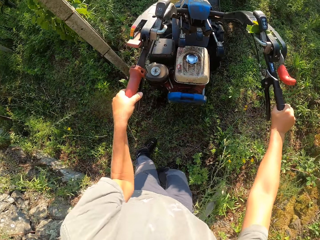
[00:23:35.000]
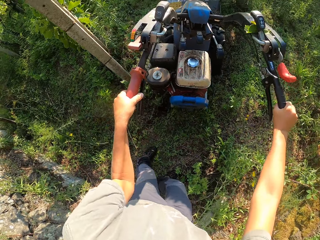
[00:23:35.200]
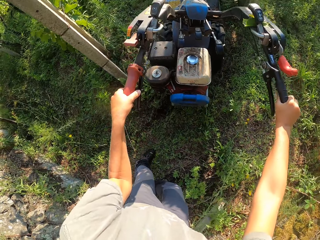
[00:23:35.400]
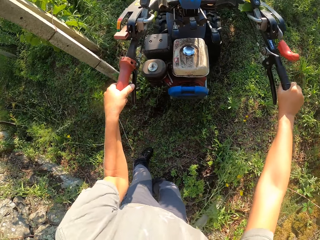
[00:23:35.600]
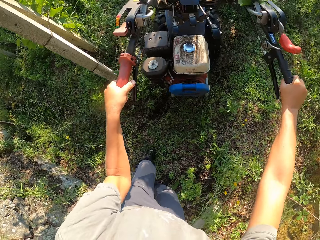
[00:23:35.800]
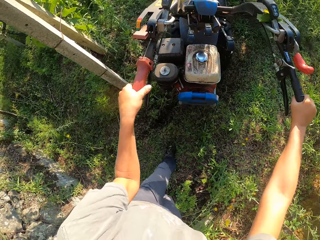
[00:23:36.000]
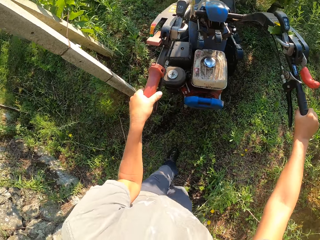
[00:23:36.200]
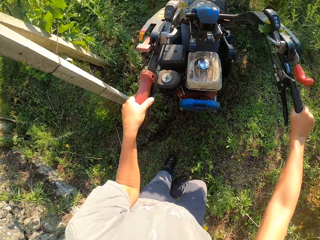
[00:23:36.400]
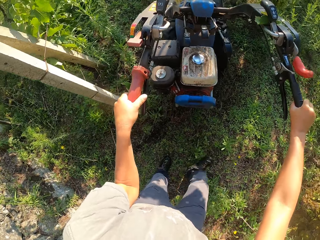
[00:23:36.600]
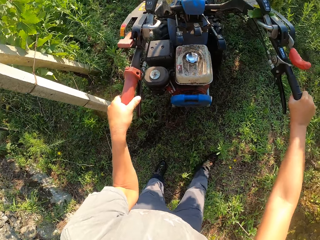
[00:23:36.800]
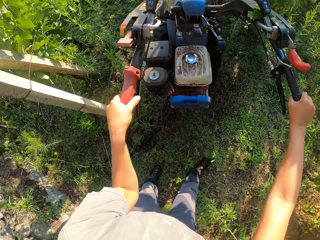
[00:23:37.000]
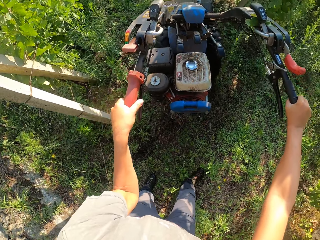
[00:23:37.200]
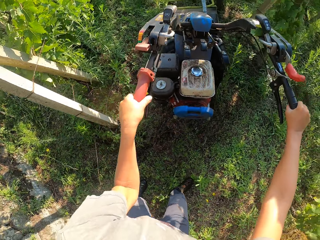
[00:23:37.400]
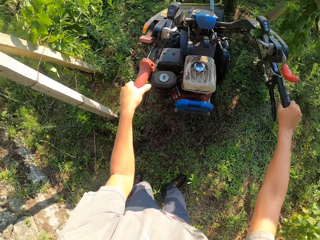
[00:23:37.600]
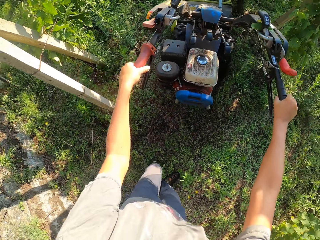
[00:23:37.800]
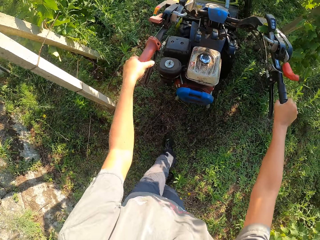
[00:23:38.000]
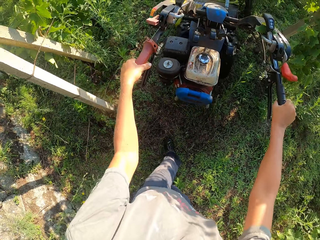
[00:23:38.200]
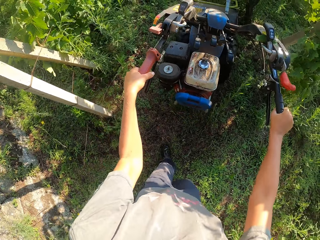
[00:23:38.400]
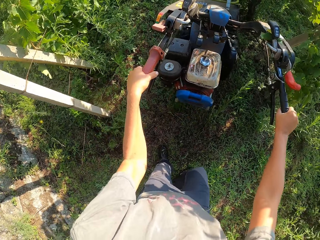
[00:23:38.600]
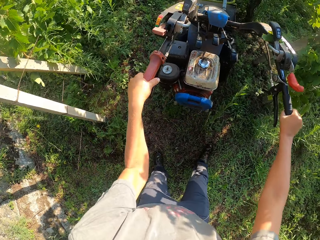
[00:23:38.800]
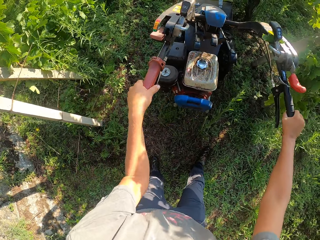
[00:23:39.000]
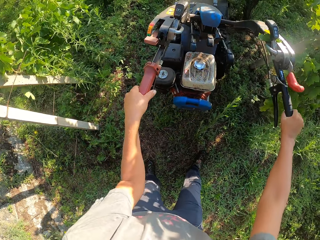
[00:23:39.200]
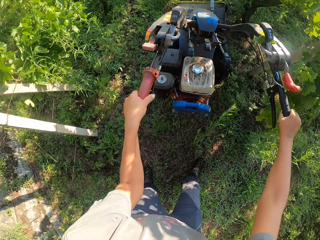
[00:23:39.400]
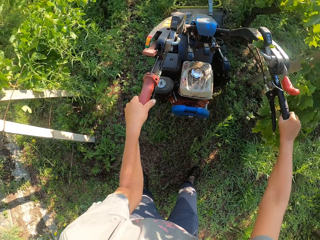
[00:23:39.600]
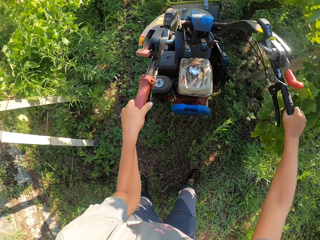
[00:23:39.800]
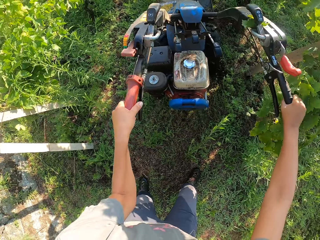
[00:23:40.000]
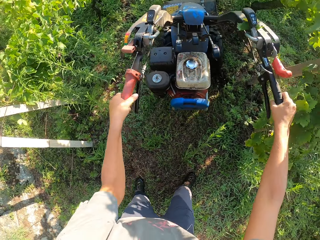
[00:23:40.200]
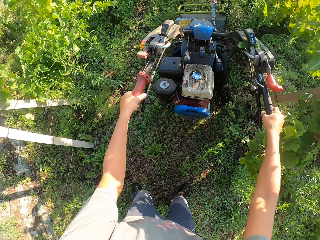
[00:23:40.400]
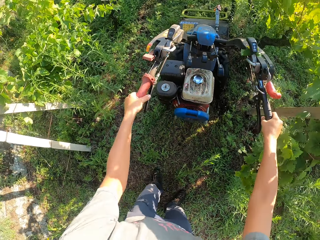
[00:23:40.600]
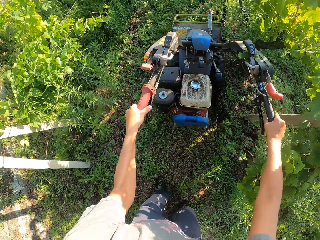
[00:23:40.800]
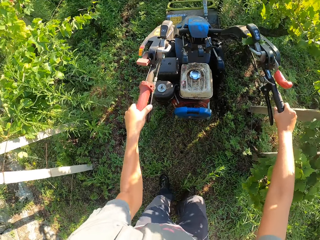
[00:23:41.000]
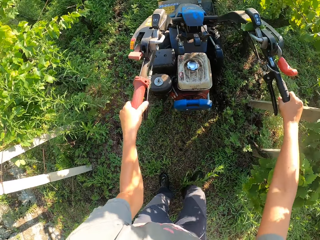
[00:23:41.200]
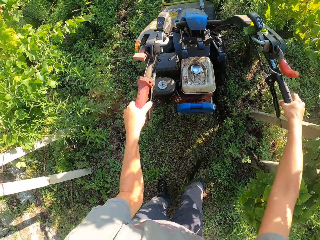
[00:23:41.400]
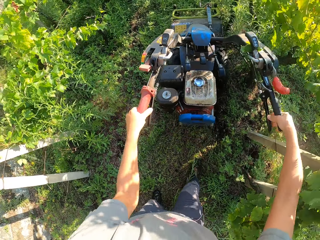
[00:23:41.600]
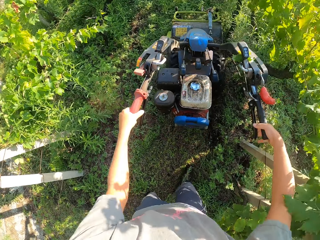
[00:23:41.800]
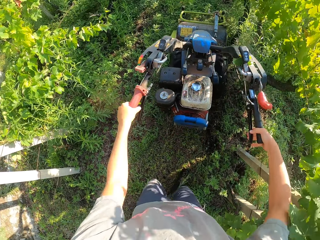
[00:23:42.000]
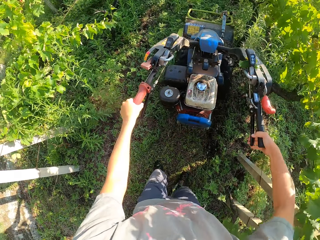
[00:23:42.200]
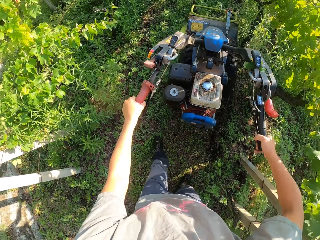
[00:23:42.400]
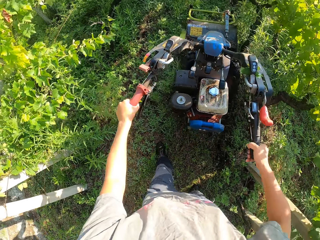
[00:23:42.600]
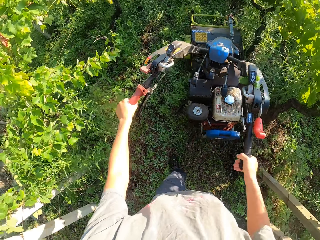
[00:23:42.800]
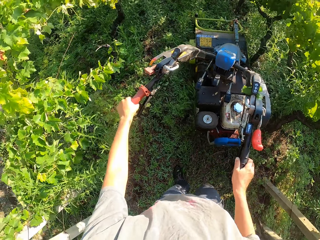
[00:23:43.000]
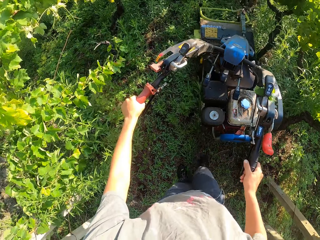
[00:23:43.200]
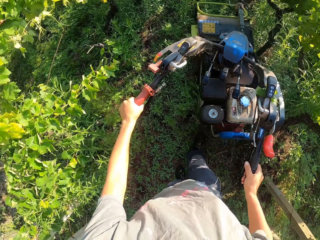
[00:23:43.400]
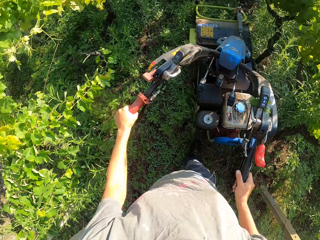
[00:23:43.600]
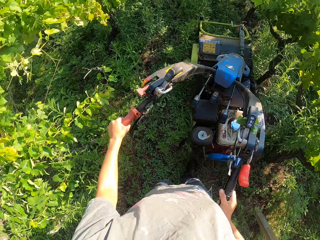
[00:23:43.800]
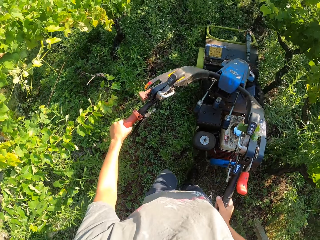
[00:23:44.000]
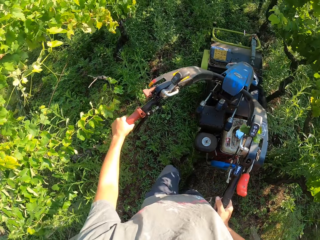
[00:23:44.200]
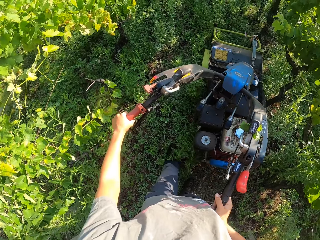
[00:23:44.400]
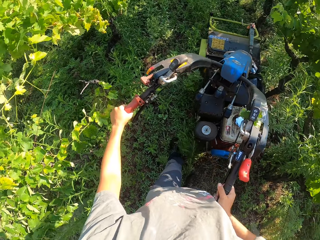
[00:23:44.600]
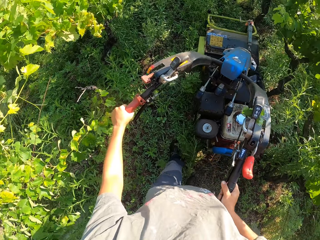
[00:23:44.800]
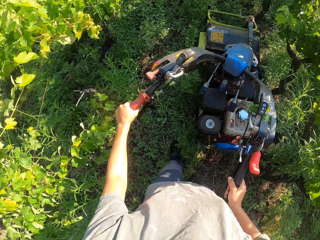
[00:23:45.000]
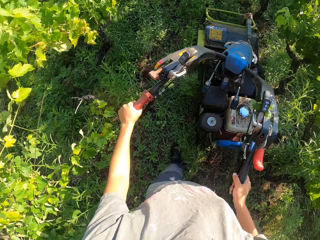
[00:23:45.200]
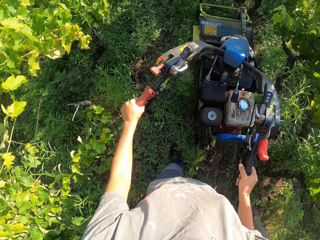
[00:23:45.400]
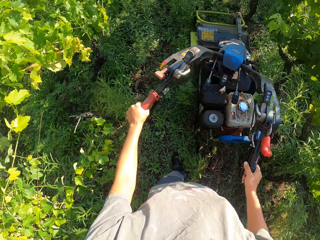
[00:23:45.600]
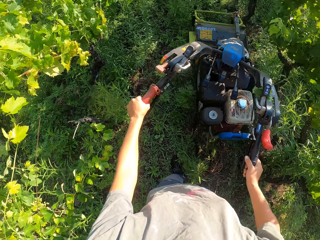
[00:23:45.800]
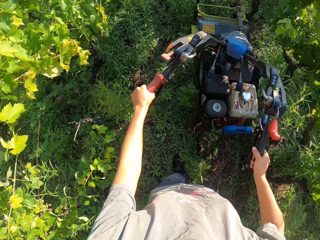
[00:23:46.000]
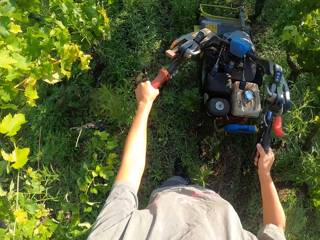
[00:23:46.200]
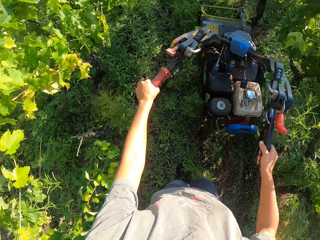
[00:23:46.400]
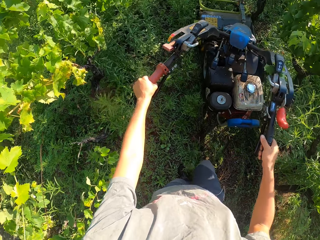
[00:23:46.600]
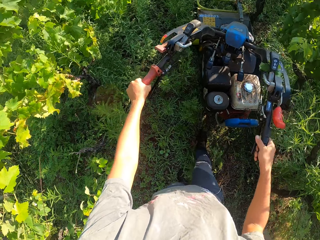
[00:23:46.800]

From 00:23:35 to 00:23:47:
The camera wearer cuts grass in the farm. They hold the clutch of the mower.

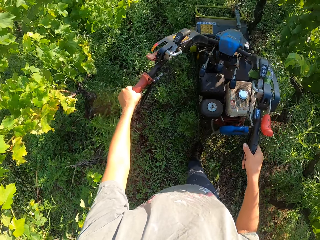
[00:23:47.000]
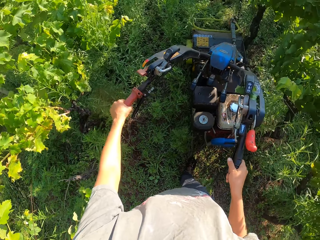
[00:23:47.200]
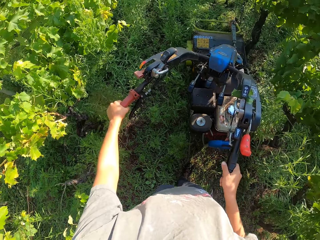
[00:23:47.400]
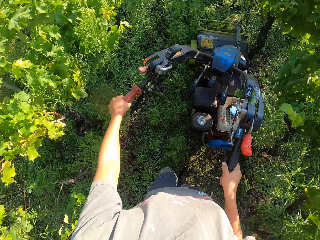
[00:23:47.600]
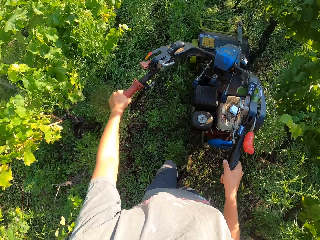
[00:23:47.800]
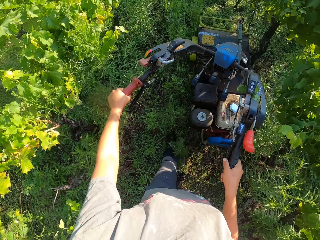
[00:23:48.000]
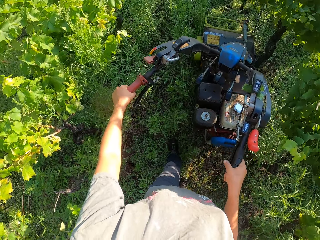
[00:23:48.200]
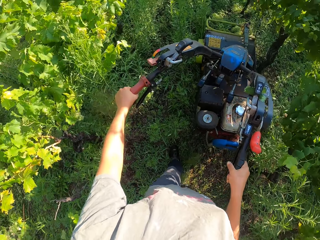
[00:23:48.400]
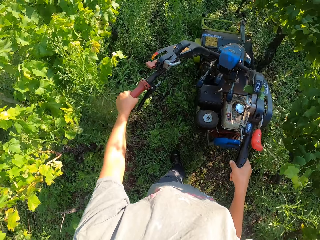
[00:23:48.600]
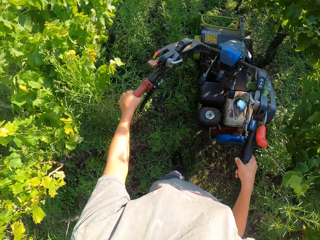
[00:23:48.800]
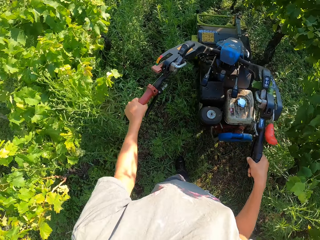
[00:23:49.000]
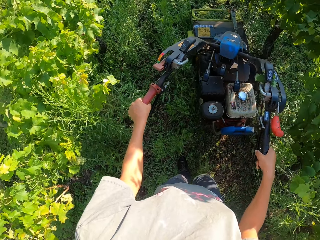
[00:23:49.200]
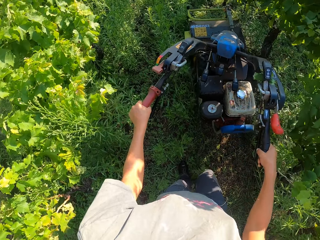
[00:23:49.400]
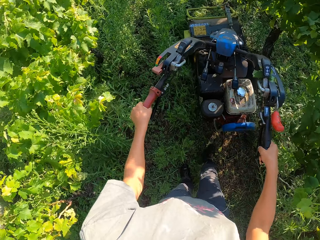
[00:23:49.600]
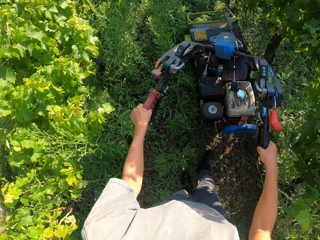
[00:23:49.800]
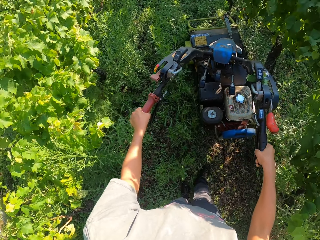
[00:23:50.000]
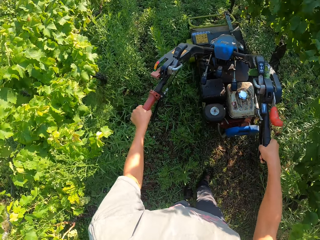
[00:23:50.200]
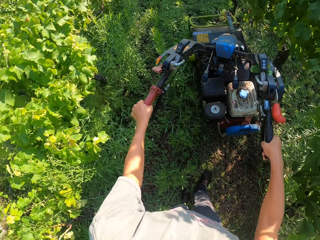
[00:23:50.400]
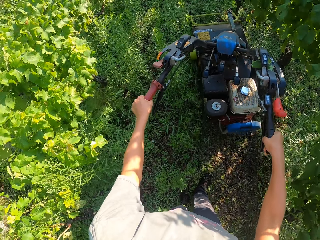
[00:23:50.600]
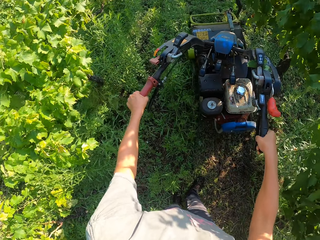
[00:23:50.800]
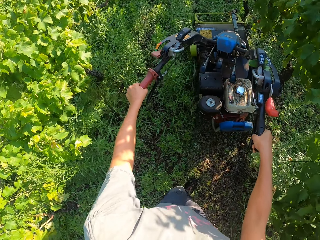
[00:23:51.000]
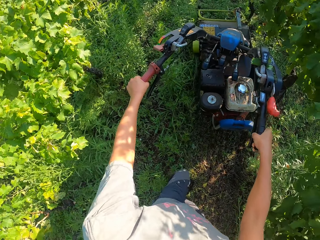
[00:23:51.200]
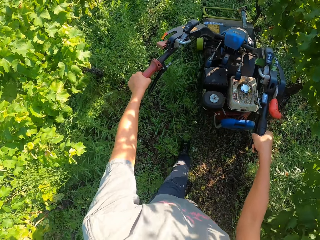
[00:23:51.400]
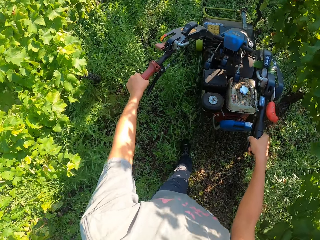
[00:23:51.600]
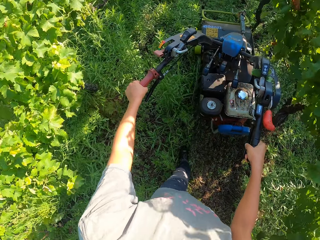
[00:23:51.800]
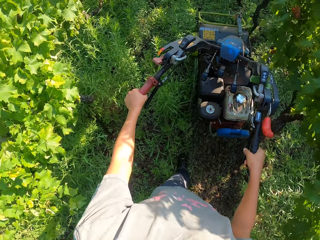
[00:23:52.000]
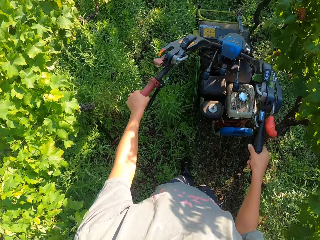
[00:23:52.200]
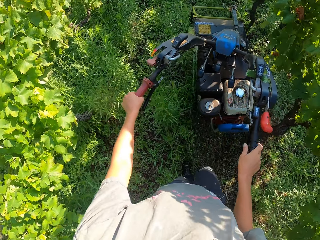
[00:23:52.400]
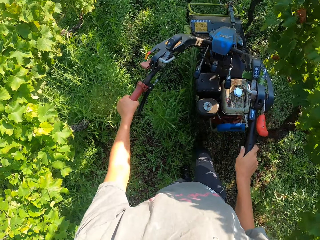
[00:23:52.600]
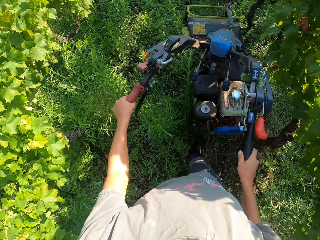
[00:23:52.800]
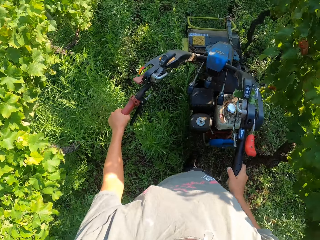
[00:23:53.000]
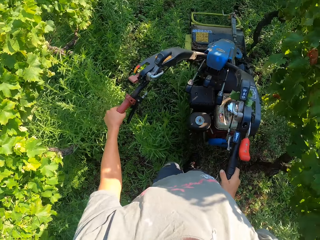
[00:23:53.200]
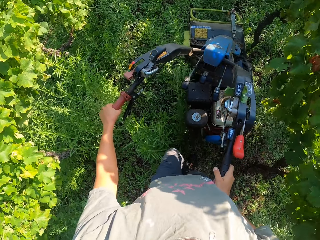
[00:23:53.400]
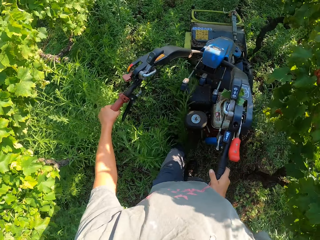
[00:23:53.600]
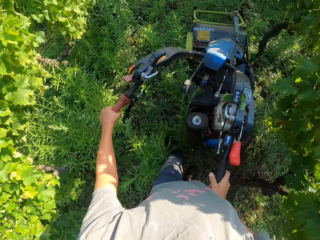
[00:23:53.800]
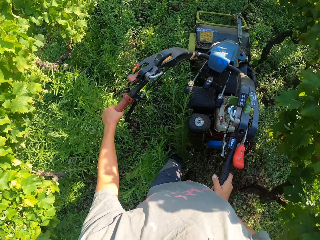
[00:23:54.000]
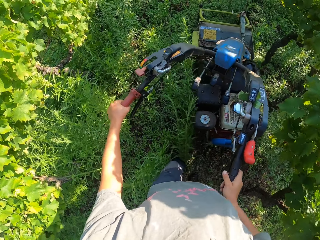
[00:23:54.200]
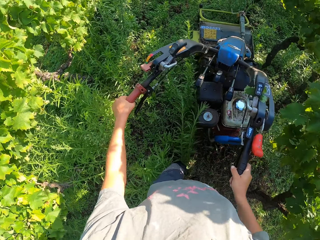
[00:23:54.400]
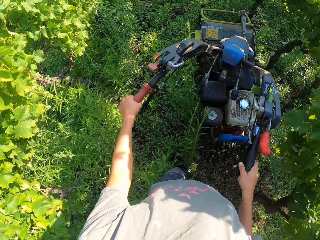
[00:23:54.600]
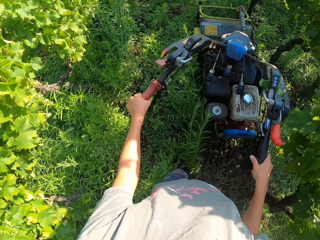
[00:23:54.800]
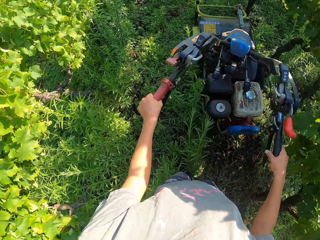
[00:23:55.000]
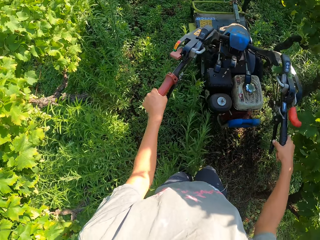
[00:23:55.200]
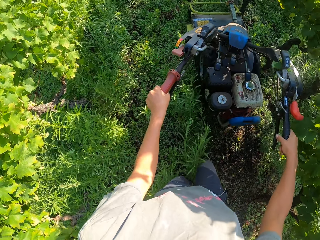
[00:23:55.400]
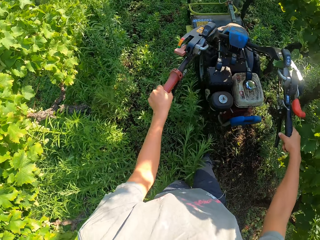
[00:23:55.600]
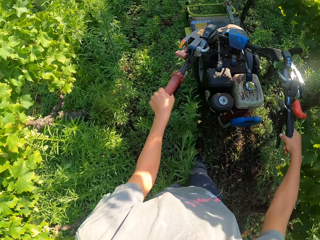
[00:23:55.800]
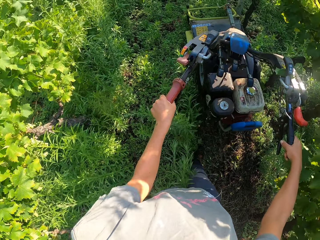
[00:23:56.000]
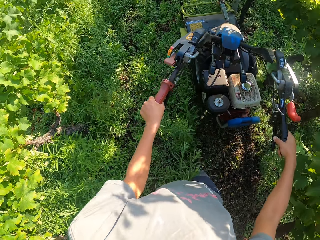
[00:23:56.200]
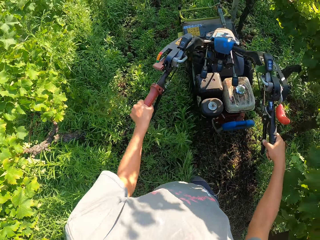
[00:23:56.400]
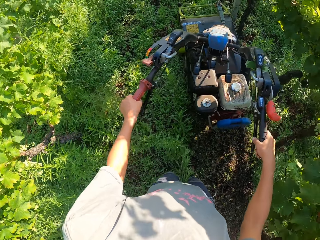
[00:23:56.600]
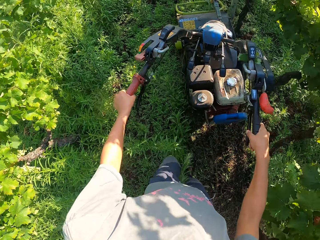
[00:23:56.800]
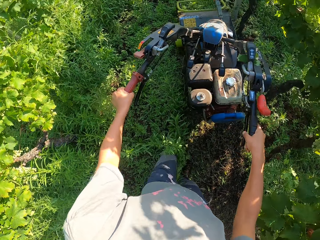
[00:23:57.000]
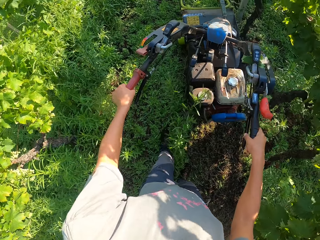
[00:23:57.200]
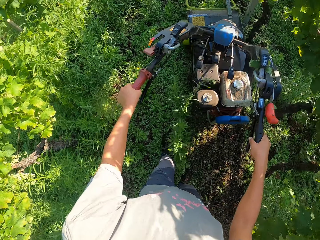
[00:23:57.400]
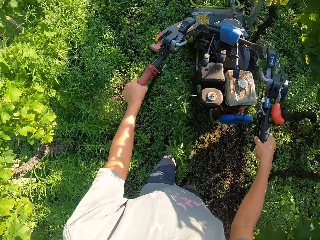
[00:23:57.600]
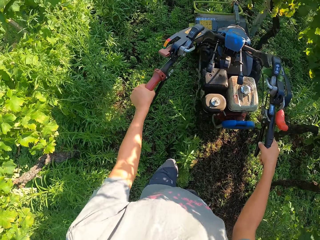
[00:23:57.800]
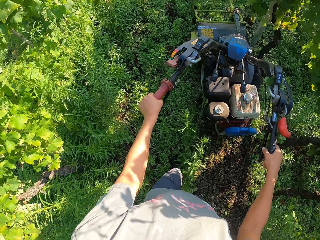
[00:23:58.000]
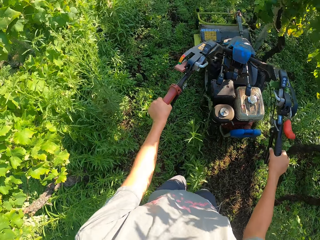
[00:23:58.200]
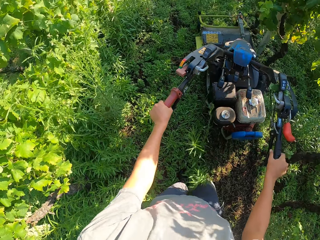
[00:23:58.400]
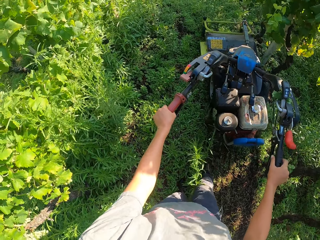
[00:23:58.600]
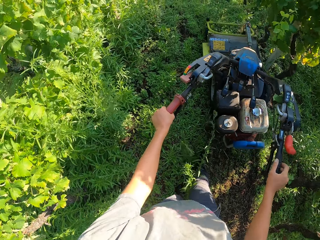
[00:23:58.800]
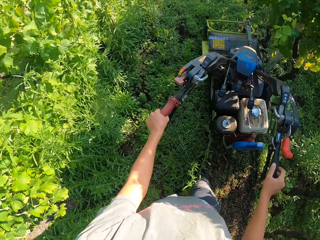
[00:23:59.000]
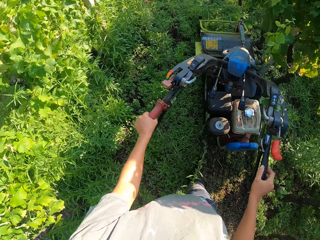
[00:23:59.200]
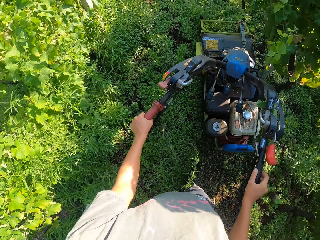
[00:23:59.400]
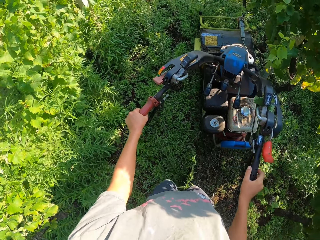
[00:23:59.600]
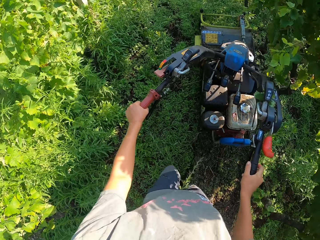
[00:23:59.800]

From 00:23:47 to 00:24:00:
The camera wearer walks past trees. They step on grown weeds in the farm. They control a lawn mower in the farm.
